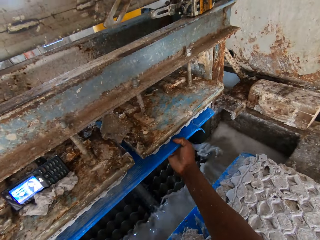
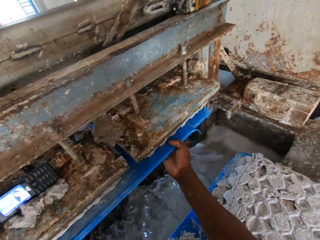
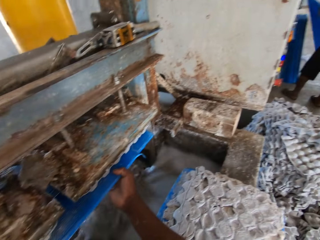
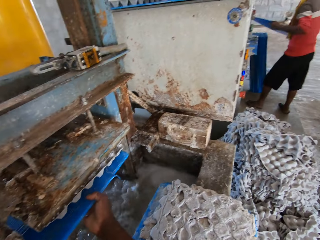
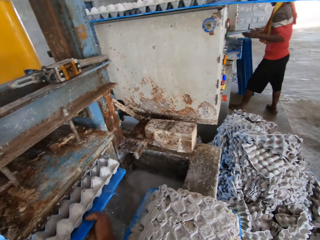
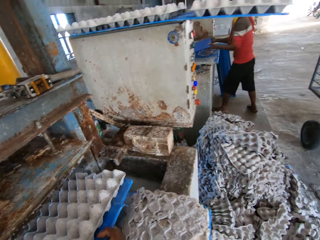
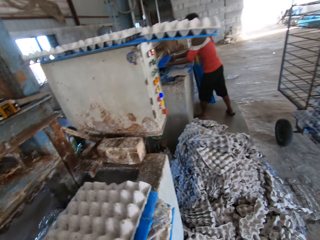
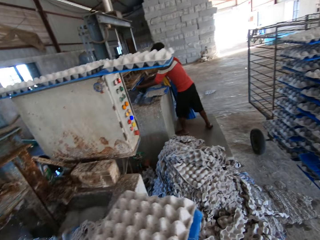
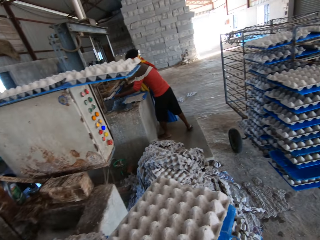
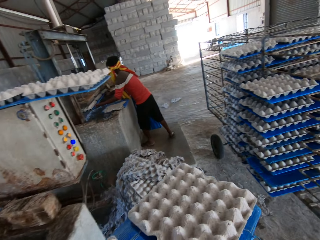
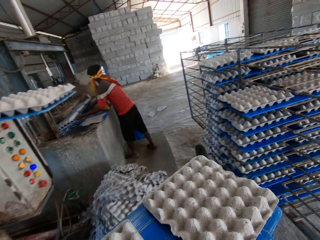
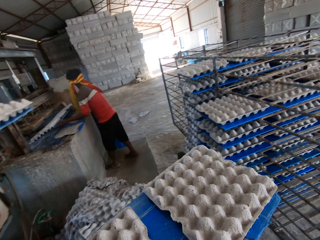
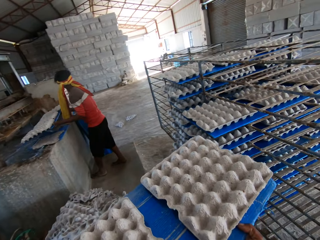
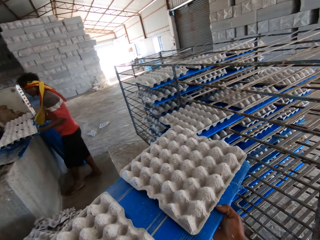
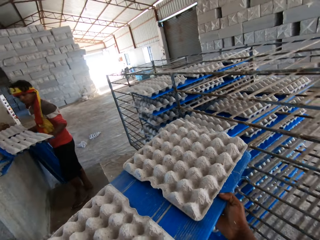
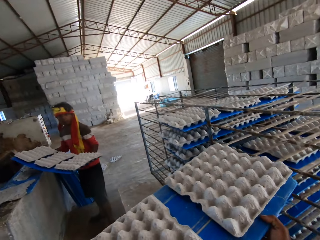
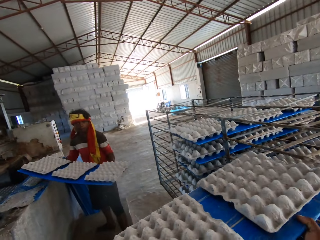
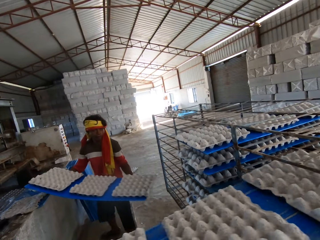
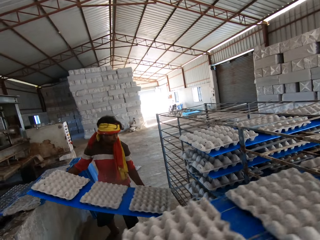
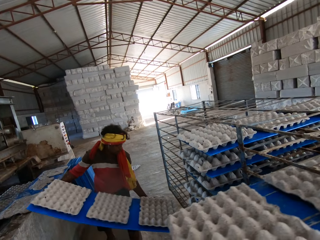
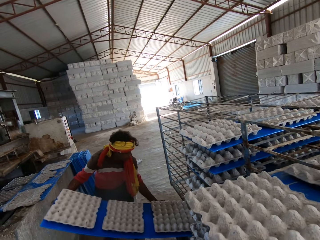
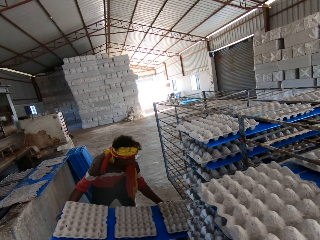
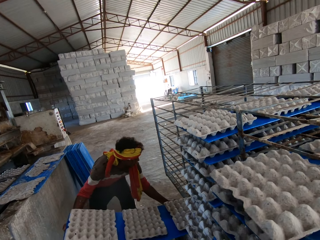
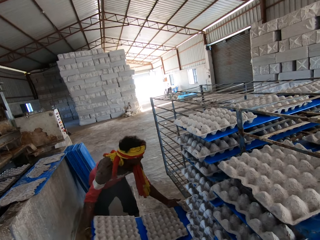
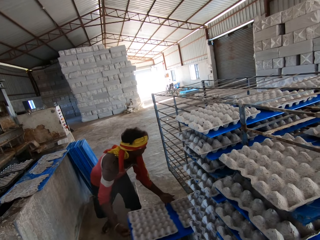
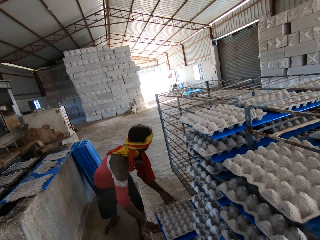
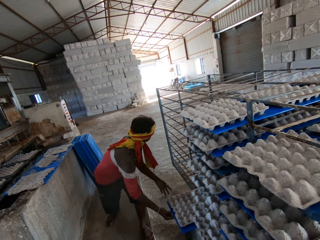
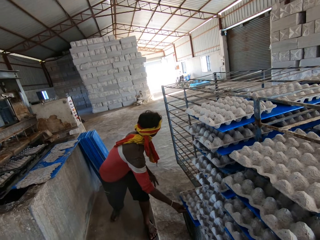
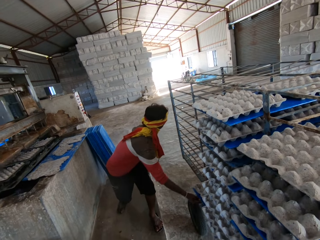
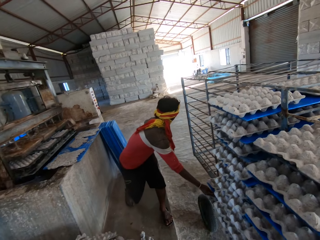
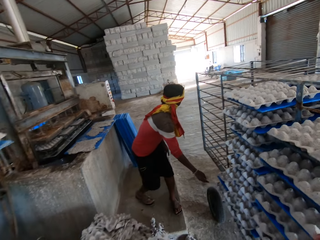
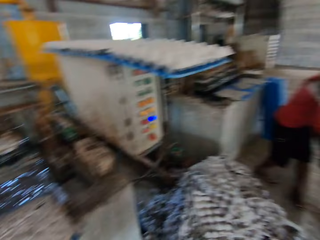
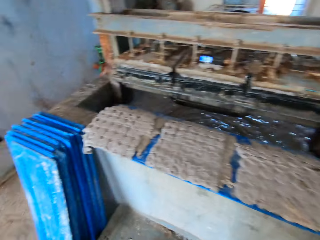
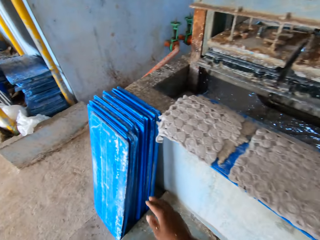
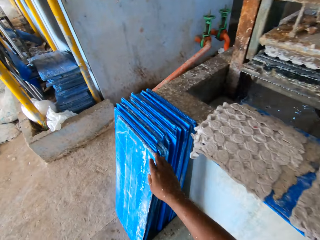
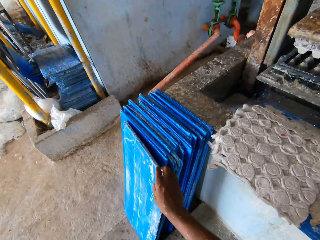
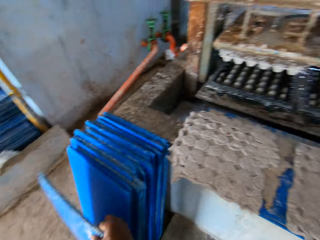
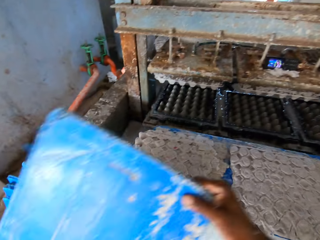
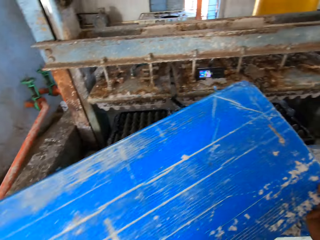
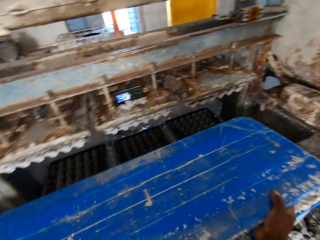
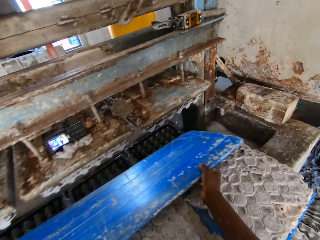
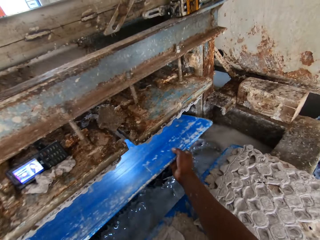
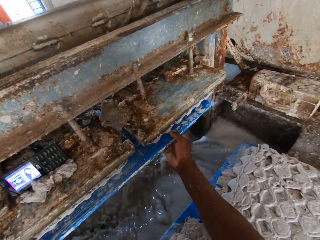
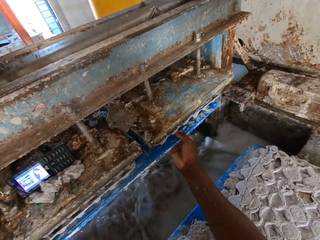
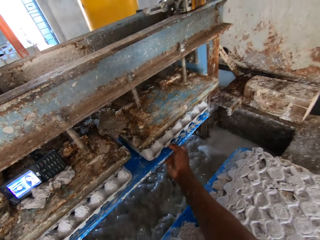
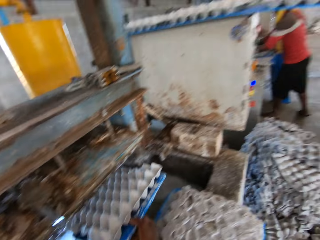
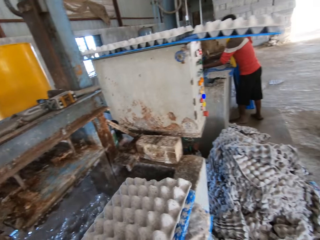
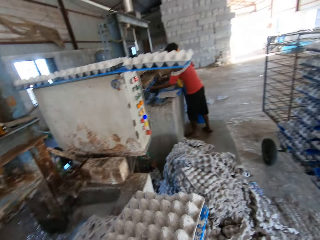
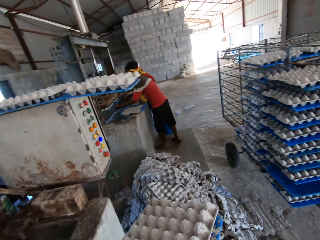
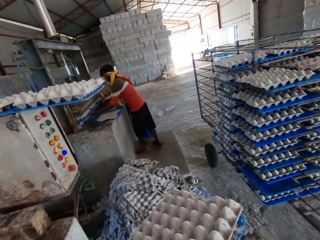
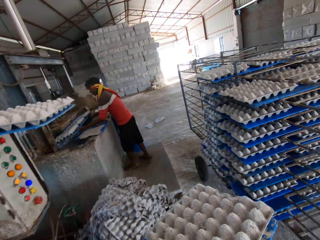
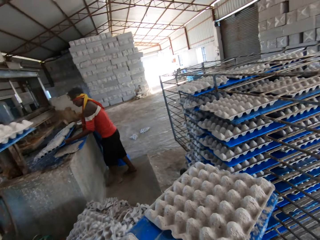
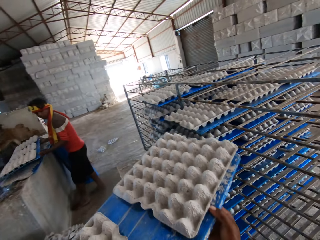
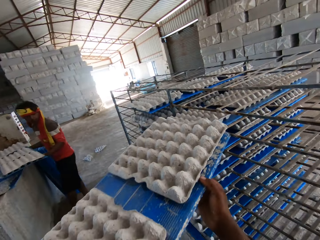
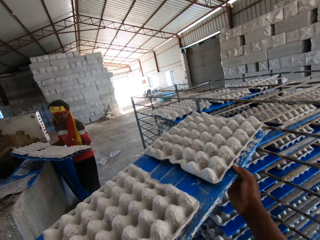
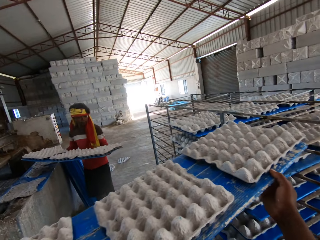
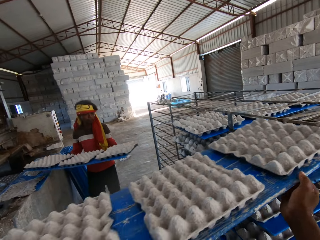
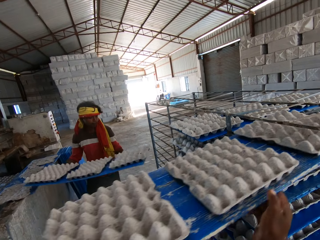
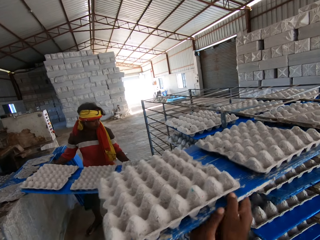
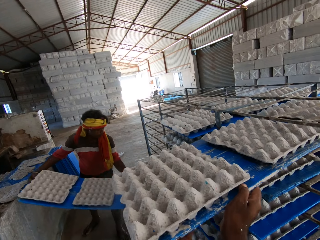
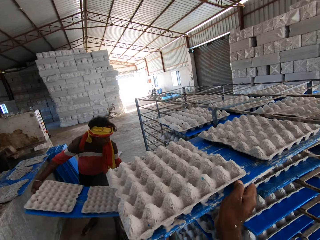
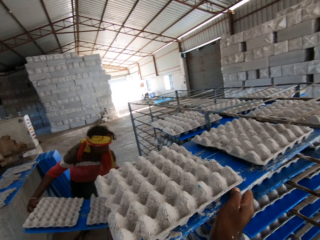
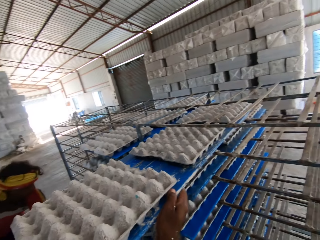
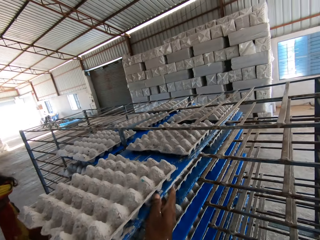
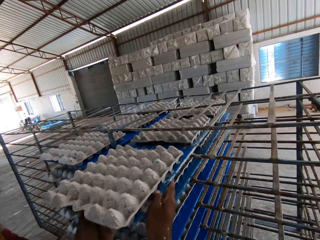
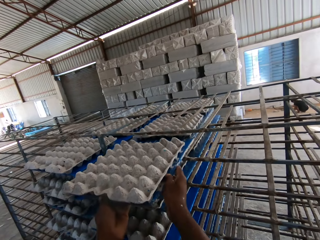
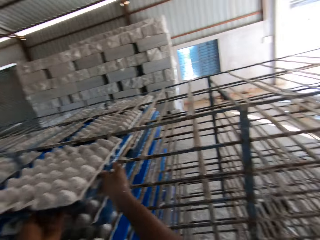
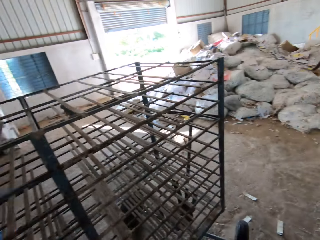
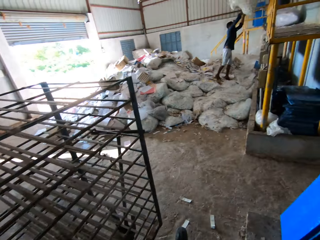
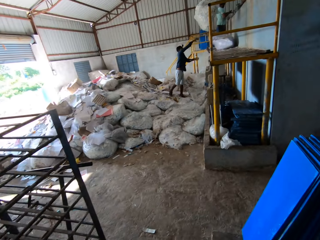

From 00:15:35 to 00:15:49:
The camera wearer places the tray or cardboard in both hands in the crate making machine. He removes the cardboard with the egg tray from the machine. He places the tray in both hands in the trolley. The man places the tray in both hands in the trolley. The camera wearer picks up the tray on the floor with his right hand. He places the tray in both hands in the crate making machine. He removes the cardboard with the egg tray from the machine. He places the tray in both hands in the trolley. The man places the tray in both hands in the trolley.

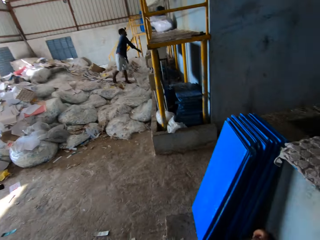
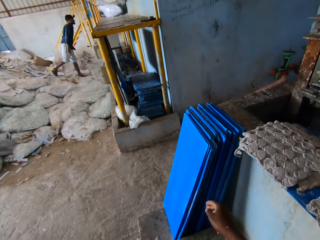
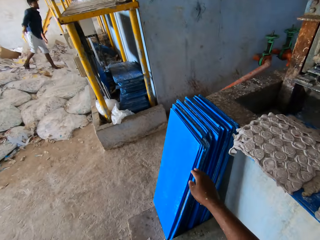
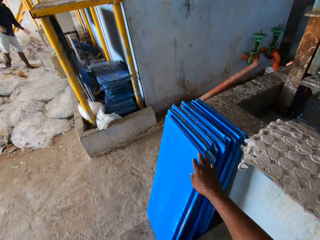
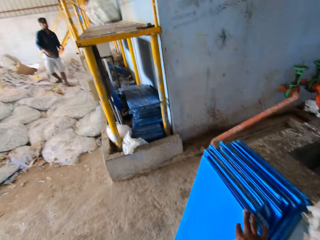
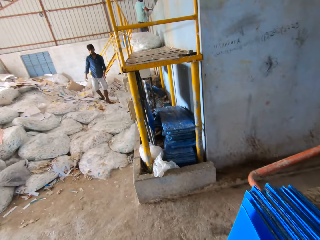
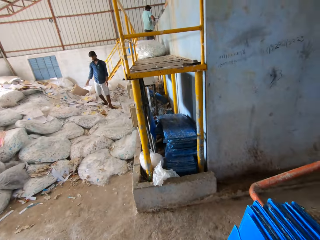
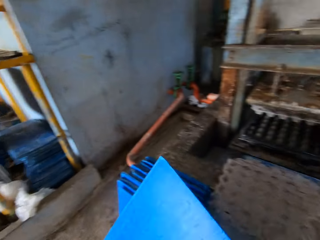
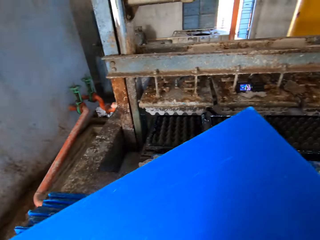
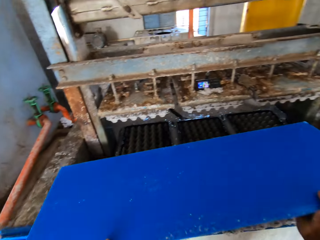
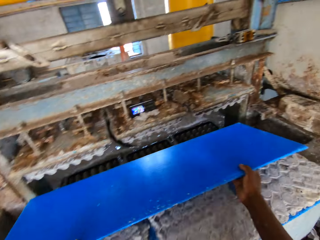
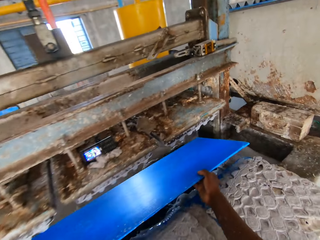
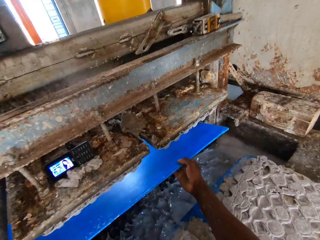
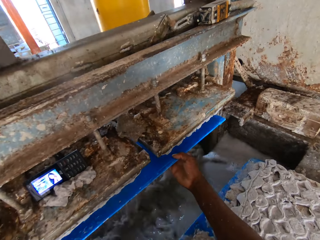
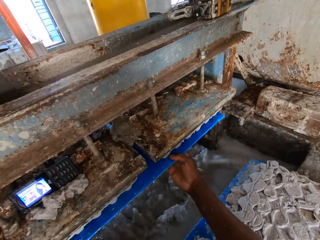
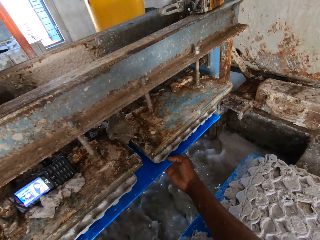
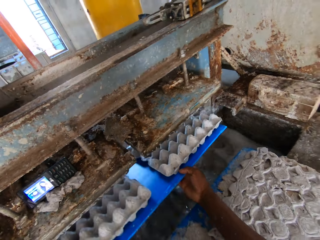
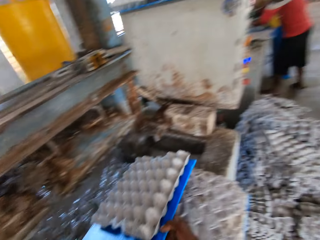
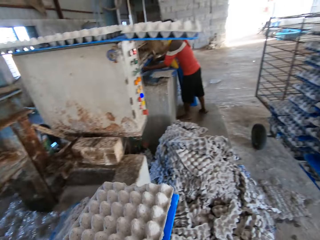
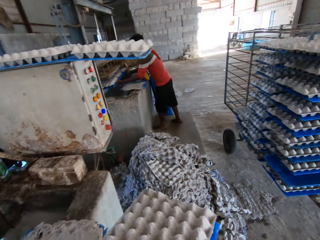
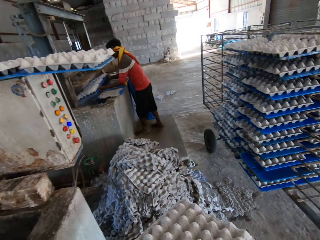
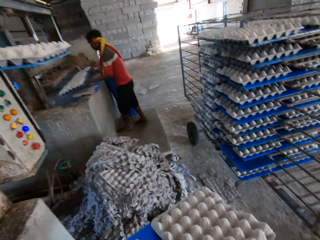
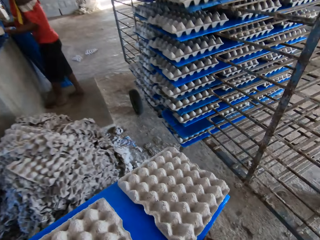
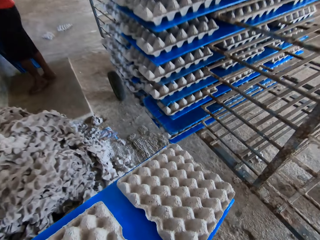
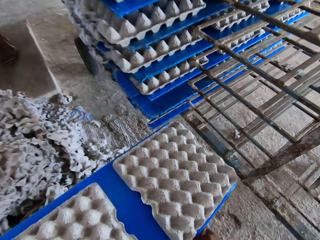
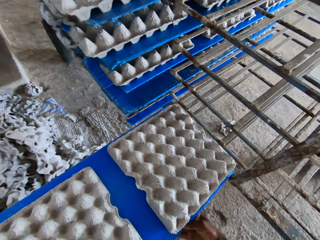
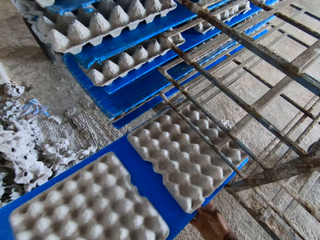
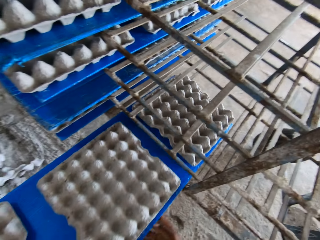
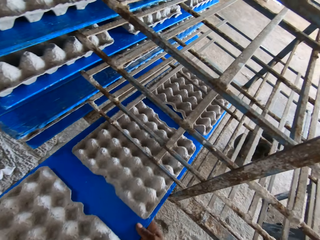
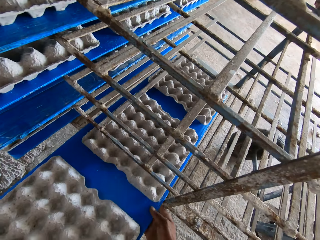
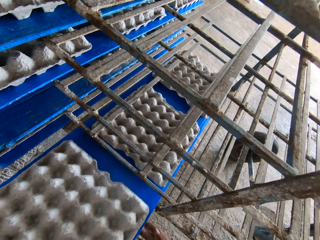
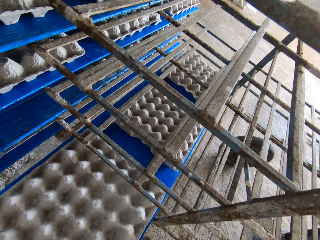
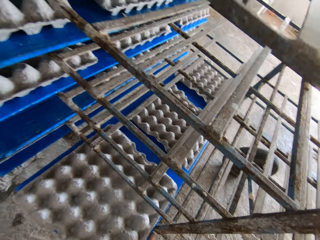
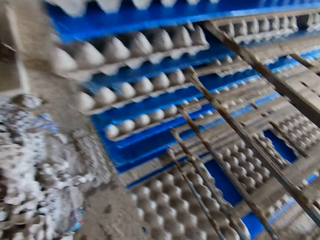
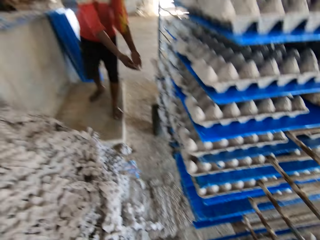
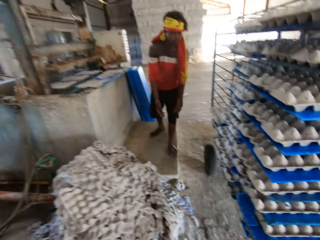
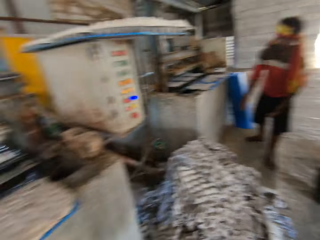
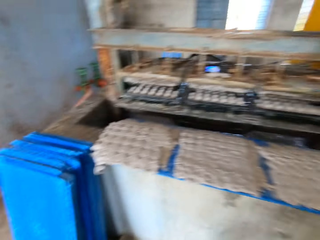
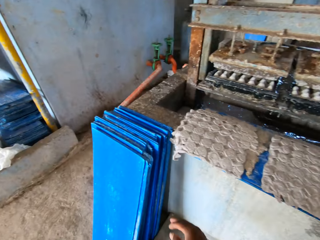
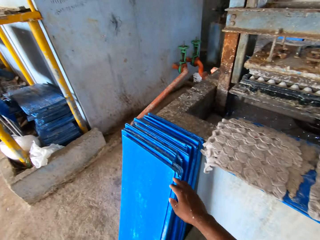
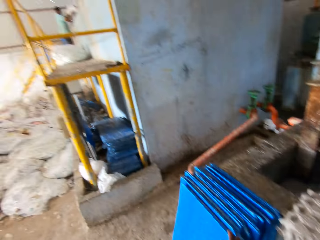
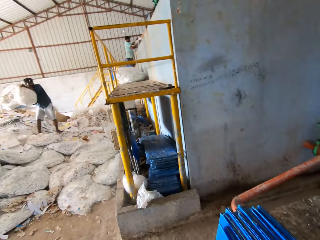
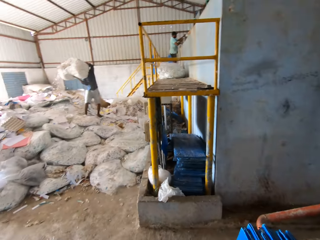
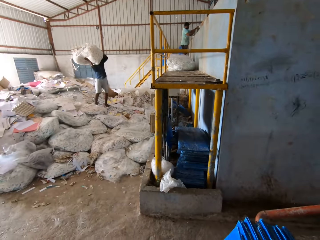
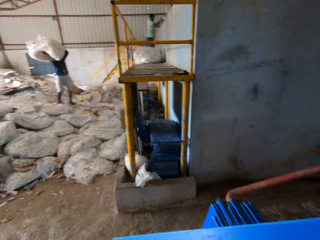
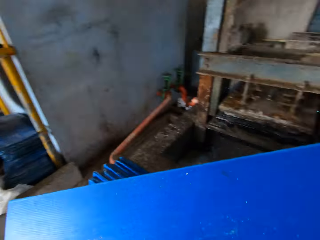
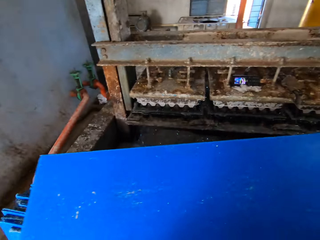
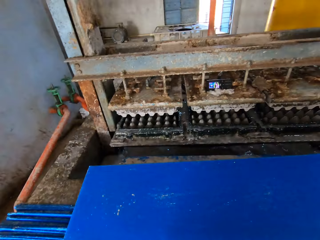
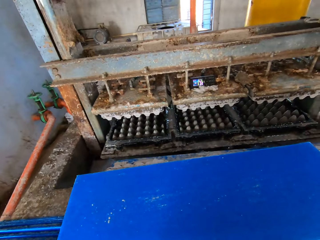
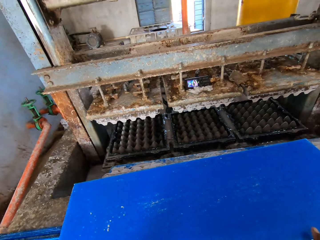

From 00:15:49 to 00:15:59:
The camera wearer picks up a tray or cardboard on the floor with his right hand. He places the tray in both hands in the crate making machine. He removes the cardboard with the egg tray from the machine. He places the tray in both hands in the trolley. He picks up the tray on the floor with his left hand.
